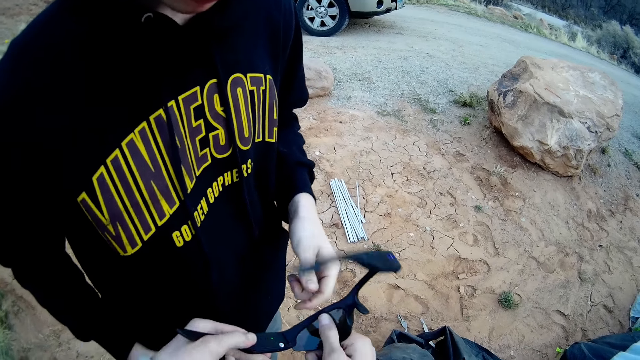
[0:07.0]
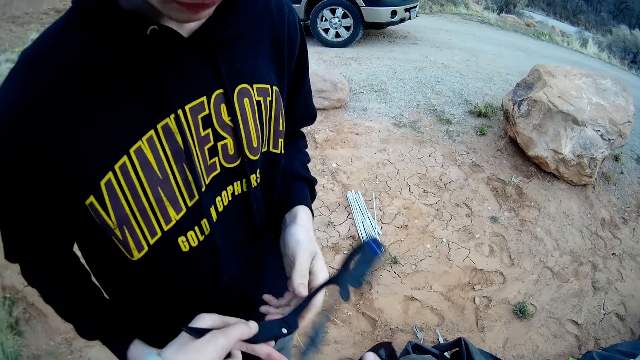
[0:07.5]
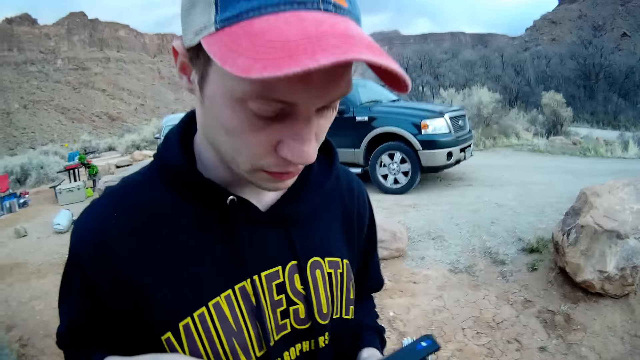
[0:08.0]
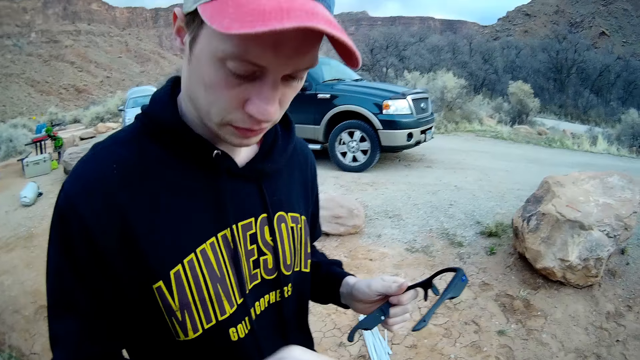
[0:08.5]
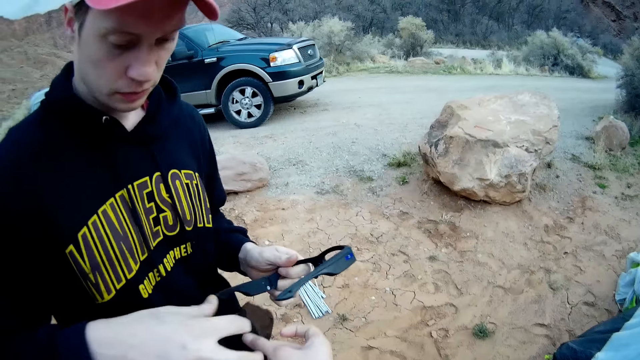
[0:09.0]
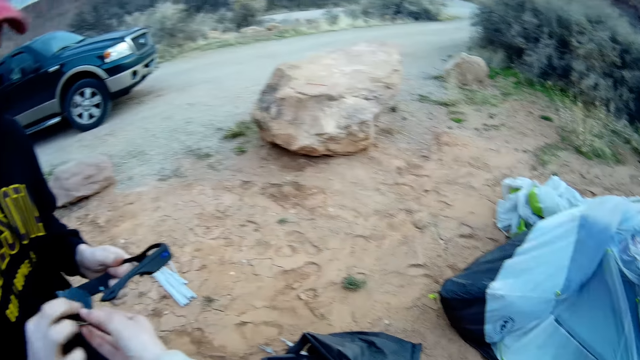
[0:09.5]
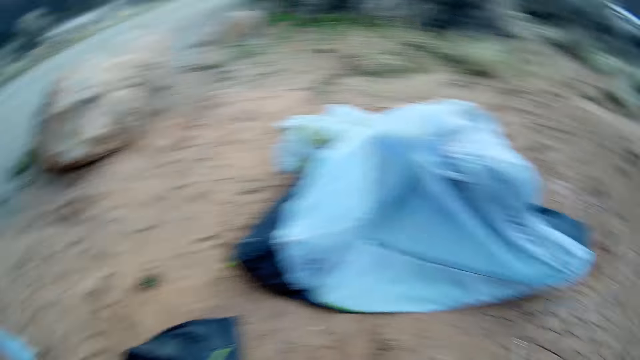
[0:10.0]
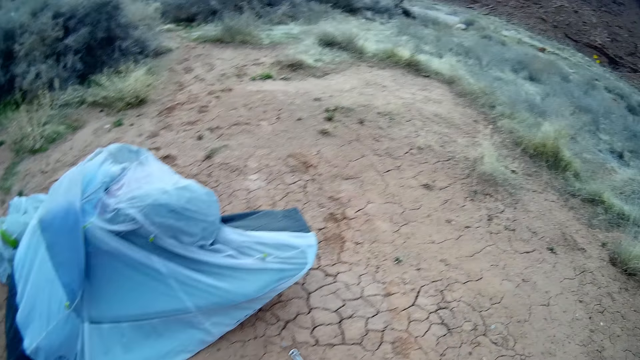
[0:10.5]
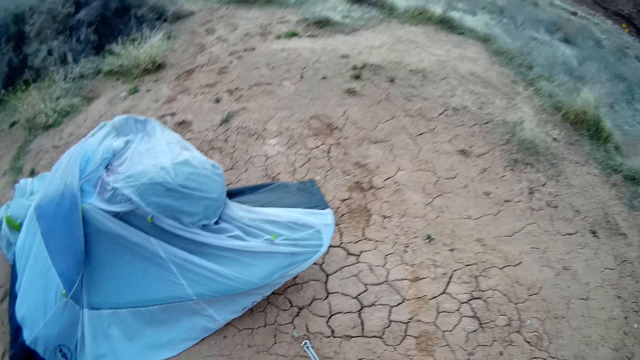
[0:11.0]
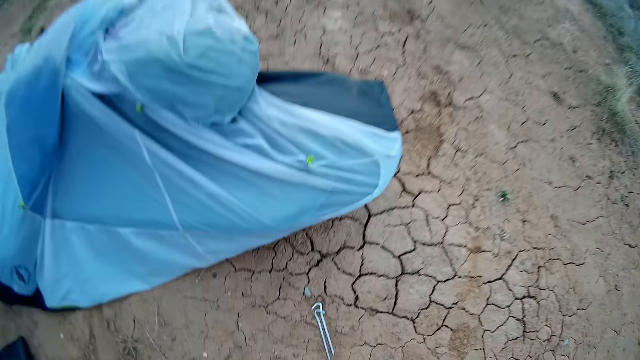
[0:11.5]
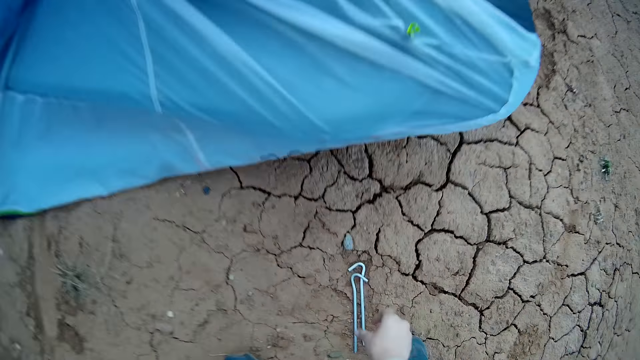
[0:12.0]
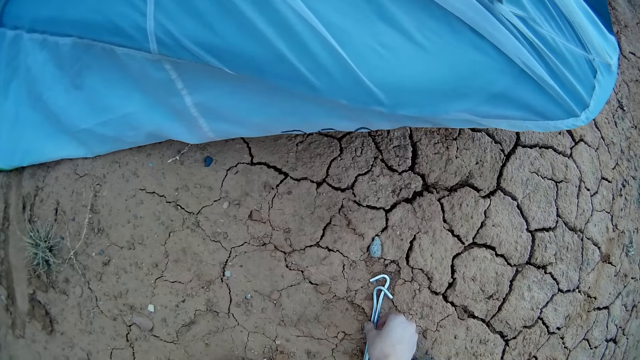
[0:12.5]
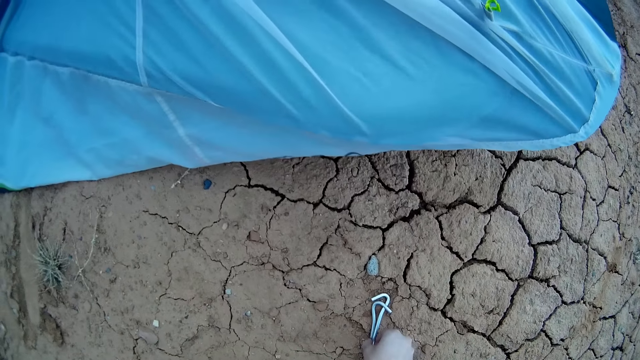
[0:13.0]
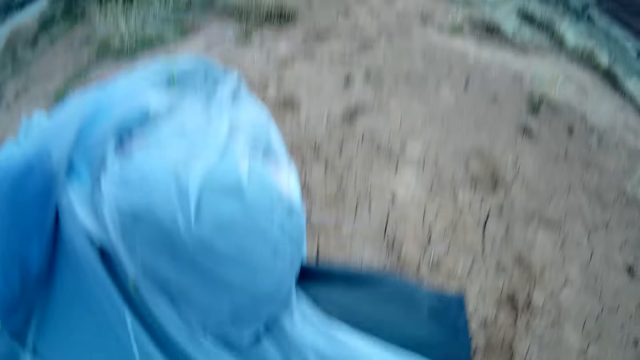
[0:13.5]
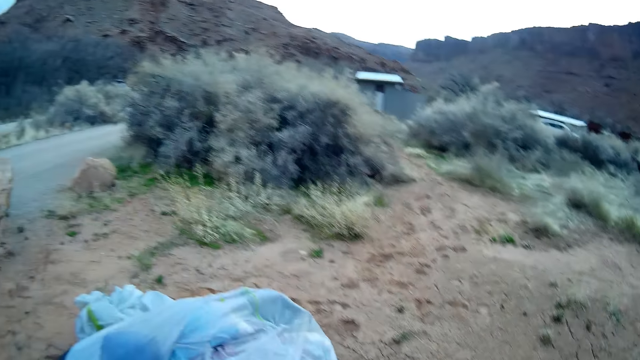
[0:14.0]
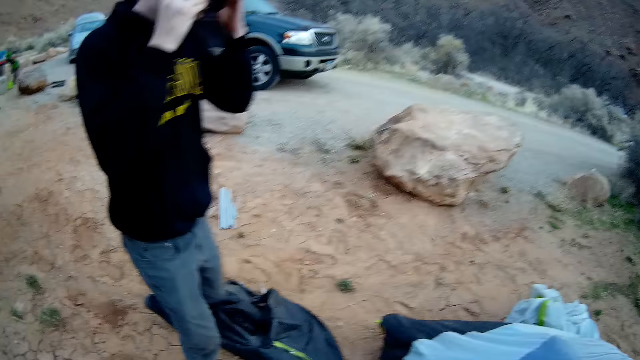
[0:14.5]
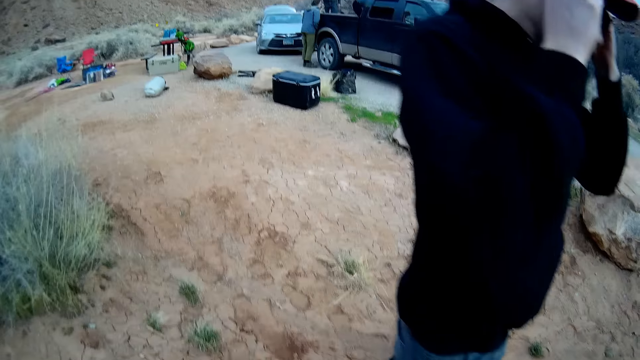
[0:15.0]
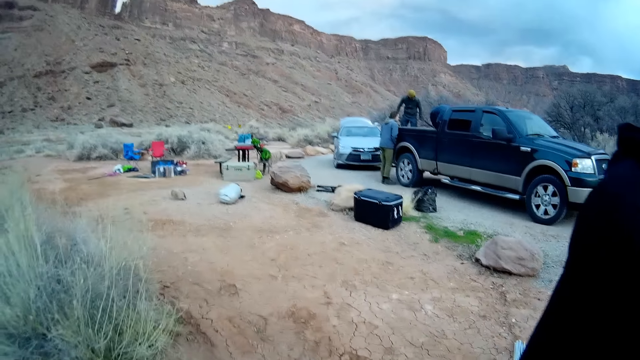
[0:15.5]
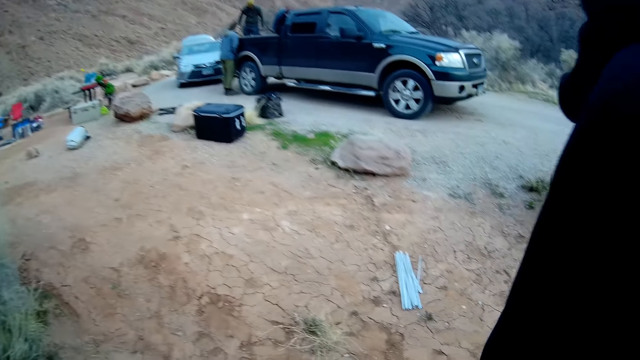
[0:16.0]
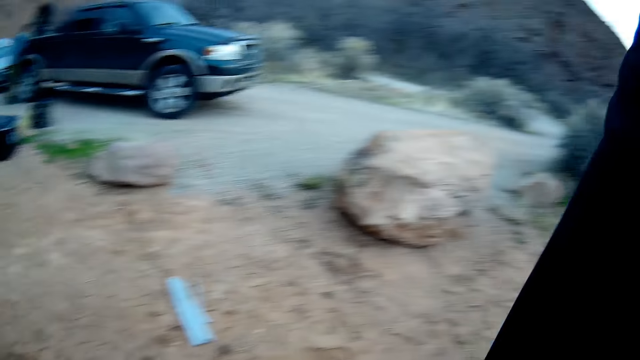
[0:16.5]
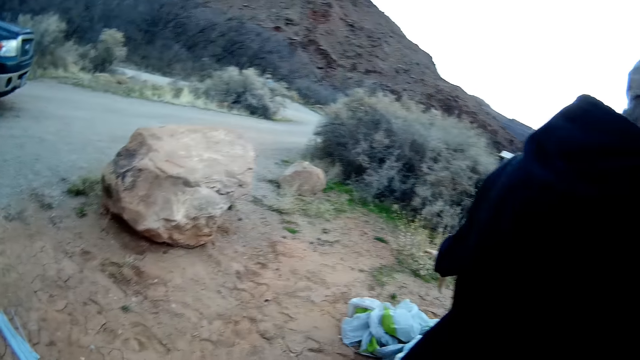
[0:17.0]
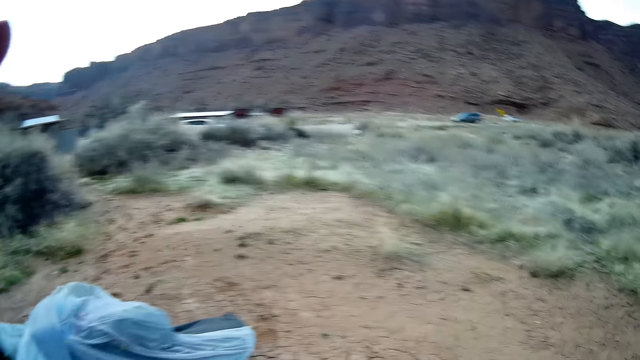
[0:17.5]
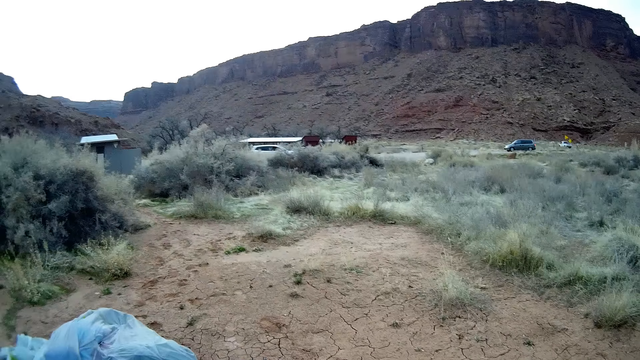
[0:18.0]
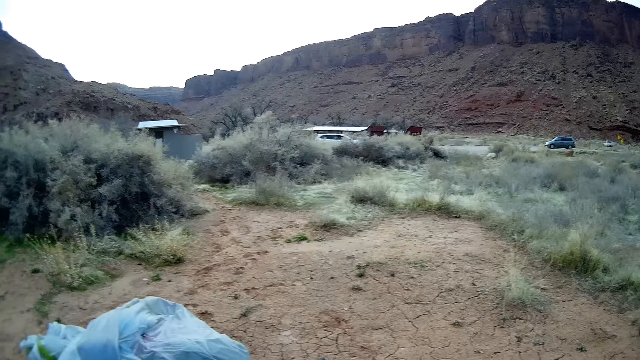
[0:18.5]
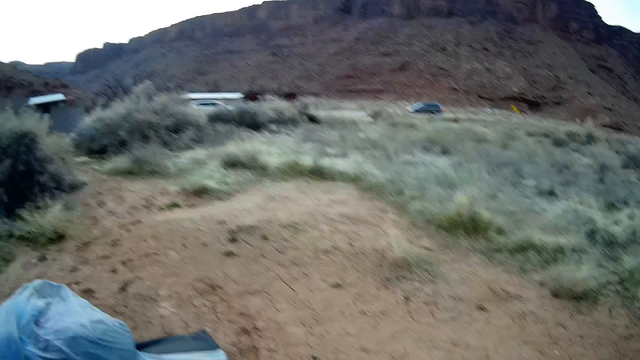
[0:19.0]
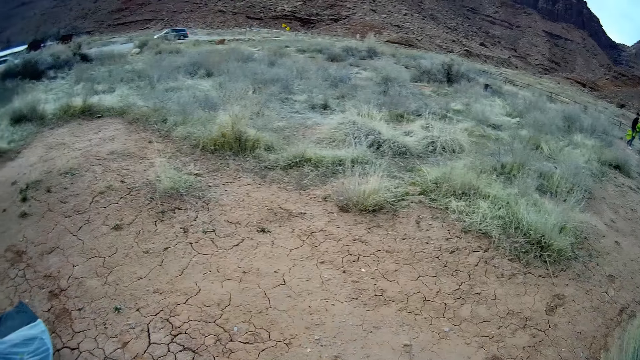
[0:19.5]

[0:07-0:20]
The camera wearer gives the frame to a man with his hand. He walks on the ground. He picks up two metal rods from the ground with his hand. The man wears the glasses with both hands. Another man stands on the ground. Another man leans on the pickup truck. Another man stands on the pickup truck. Another man stands on the ground. Another man removes something on the pickup. The man who leans on the pickup truck and another man talk to each other. The camera wearer stands on the ground.

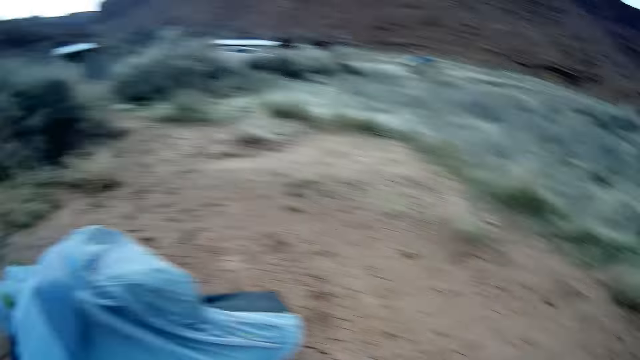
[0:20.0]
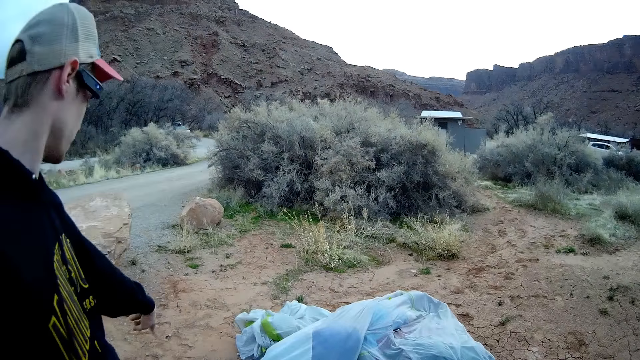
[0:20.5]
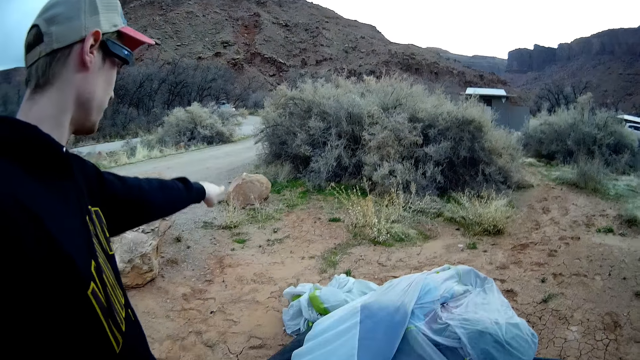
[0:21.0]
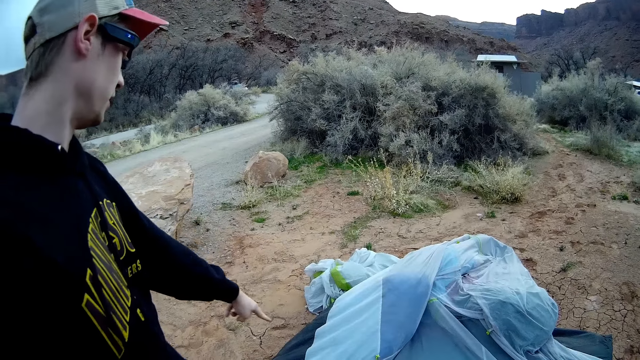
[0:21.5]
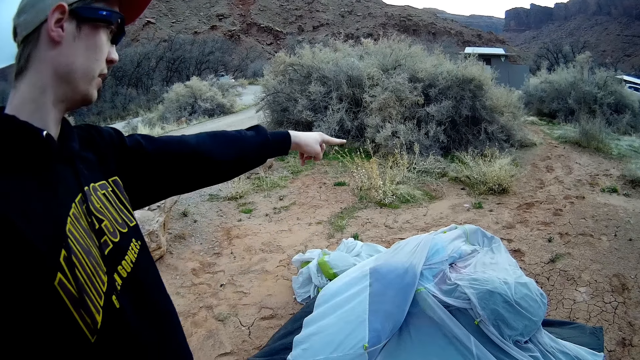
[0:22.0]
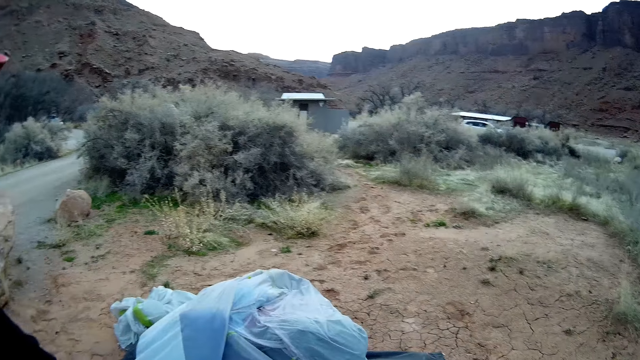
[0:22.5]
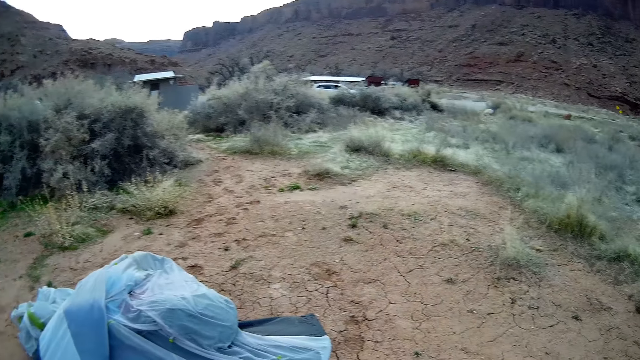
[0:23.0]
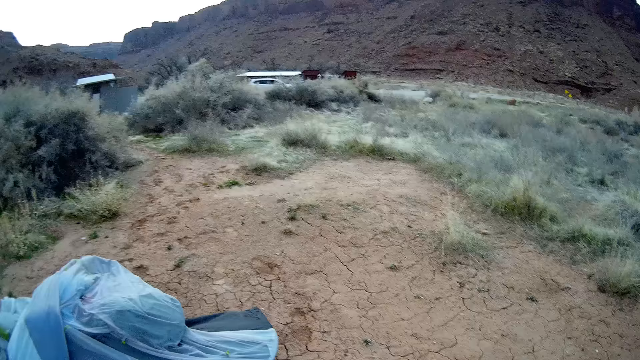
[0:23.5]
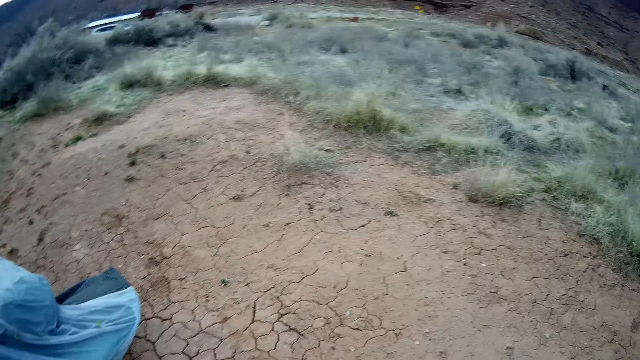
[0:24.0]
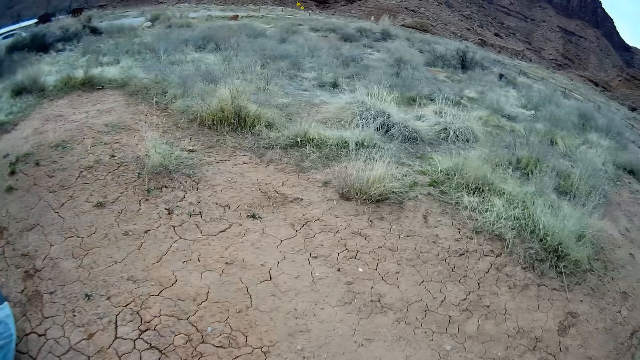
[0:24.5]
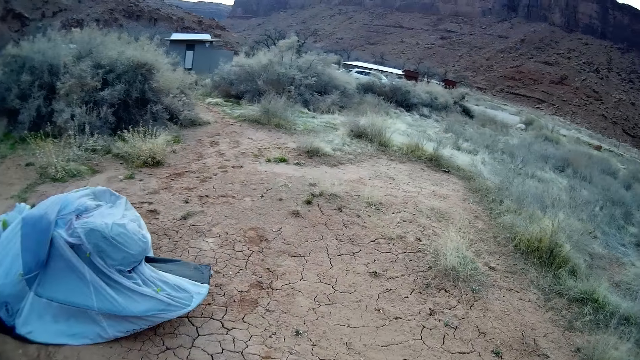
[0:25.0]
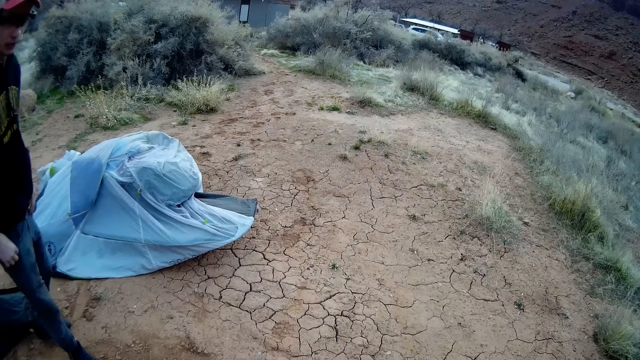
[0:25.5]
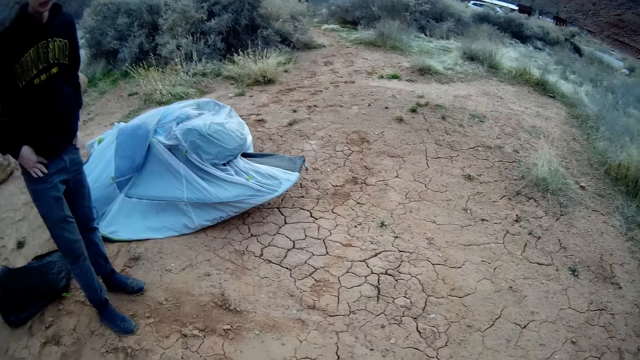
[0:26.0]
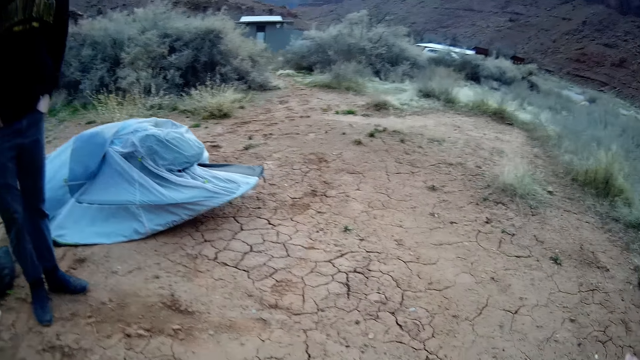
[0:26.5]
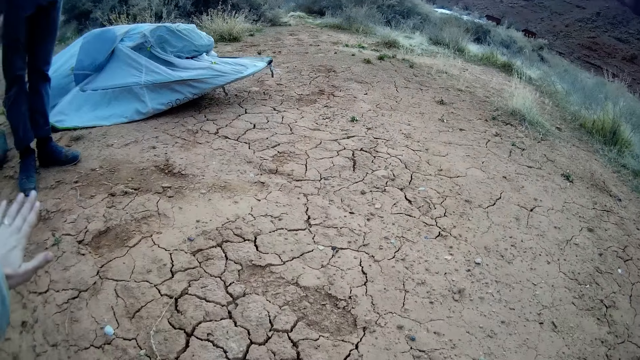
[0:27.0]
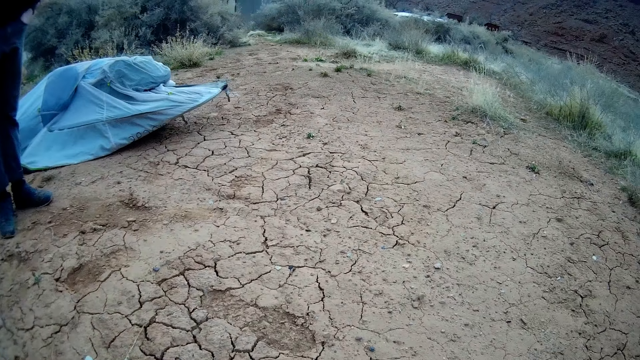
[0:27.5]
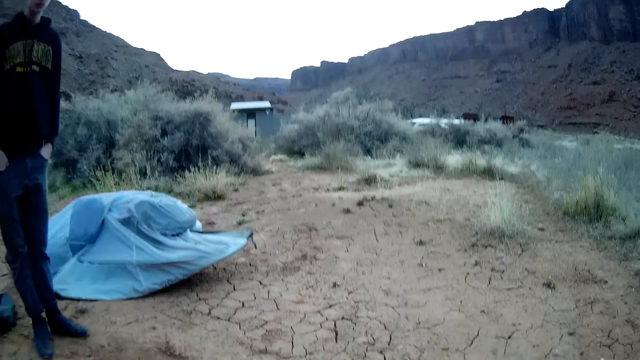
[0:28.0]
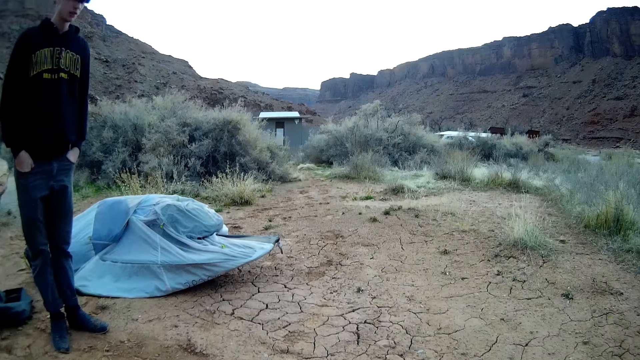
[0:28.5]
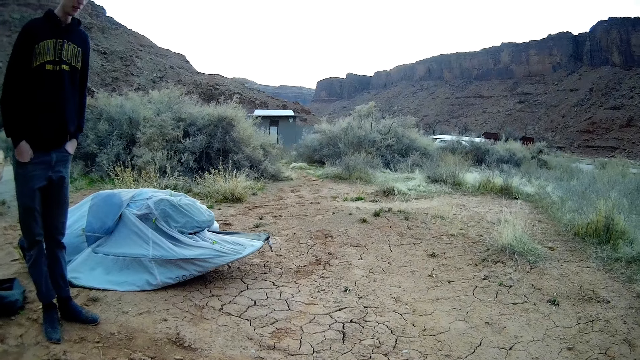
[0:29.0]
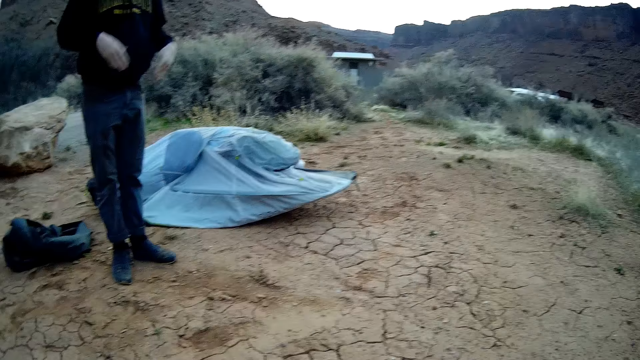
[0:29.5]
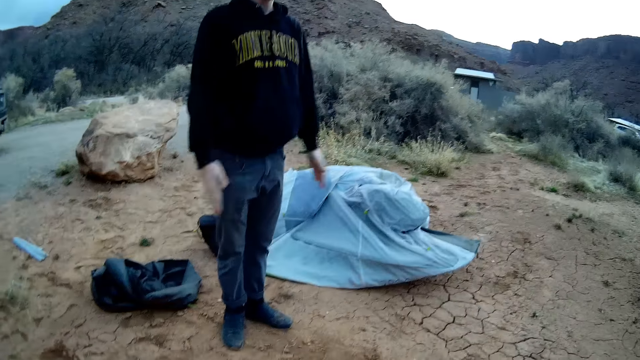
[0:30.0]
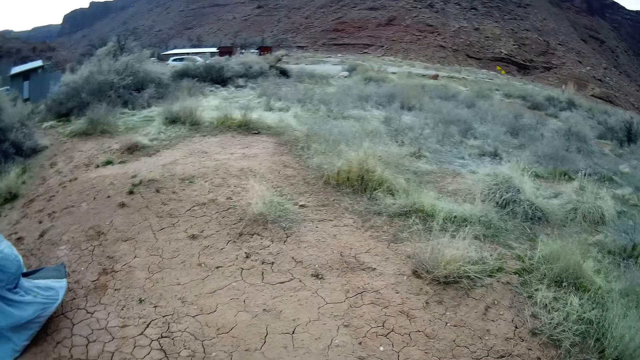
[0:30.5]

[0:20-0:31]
The man makes a hand gesture towards the ground. The man stands on the ground. The camera wearer stands on the ground. The man places both hands in his pocket. The man stands on the ground. The man removes both hands from his pocket.
